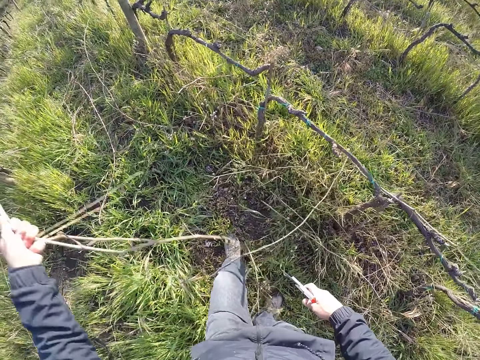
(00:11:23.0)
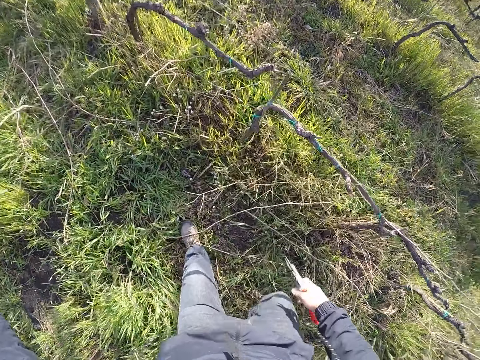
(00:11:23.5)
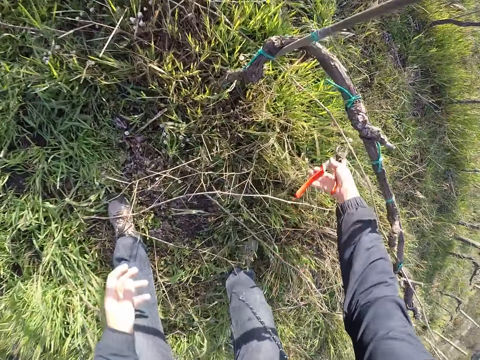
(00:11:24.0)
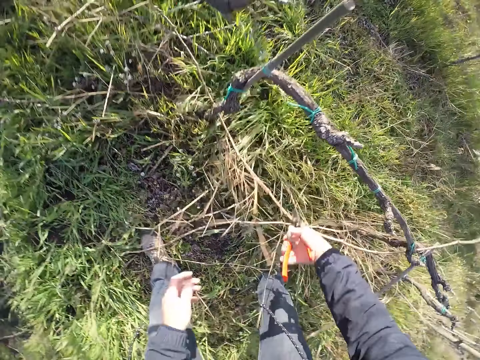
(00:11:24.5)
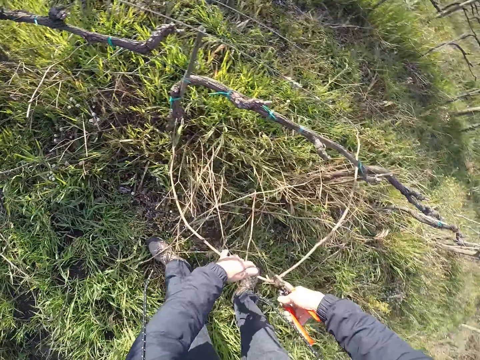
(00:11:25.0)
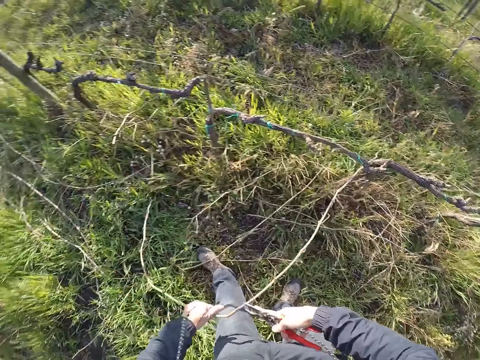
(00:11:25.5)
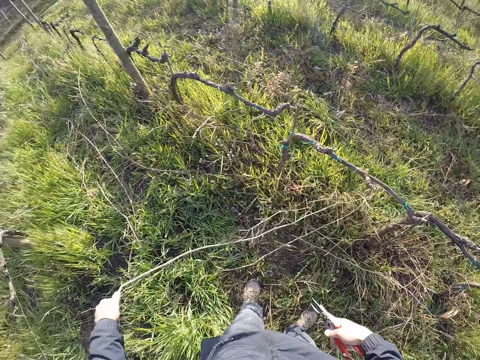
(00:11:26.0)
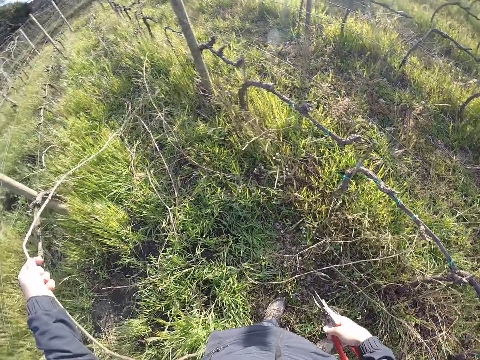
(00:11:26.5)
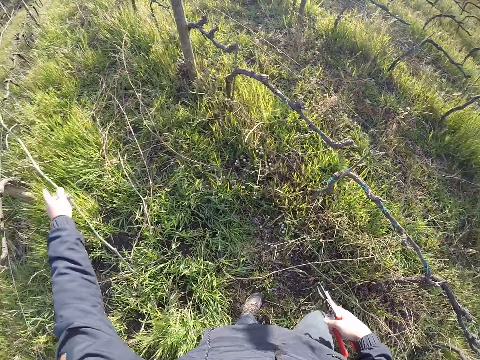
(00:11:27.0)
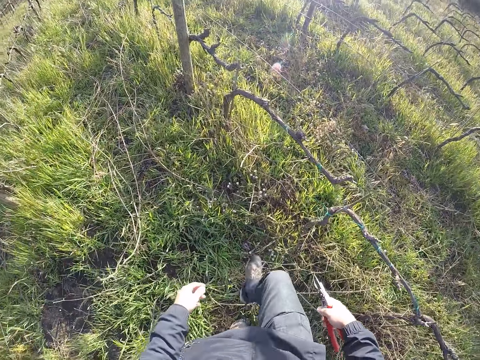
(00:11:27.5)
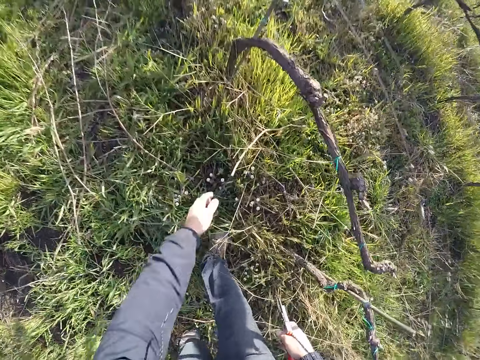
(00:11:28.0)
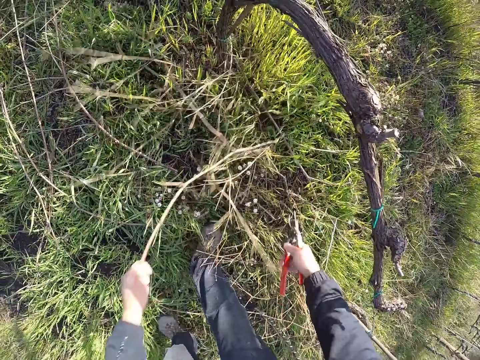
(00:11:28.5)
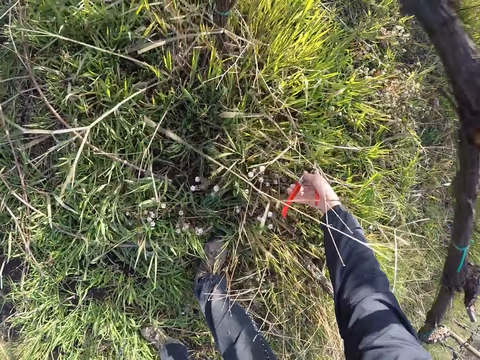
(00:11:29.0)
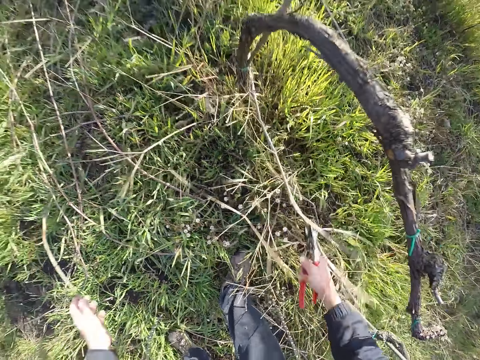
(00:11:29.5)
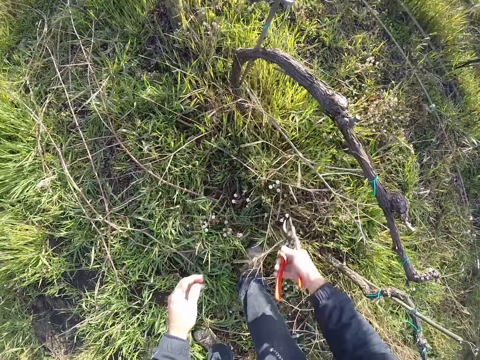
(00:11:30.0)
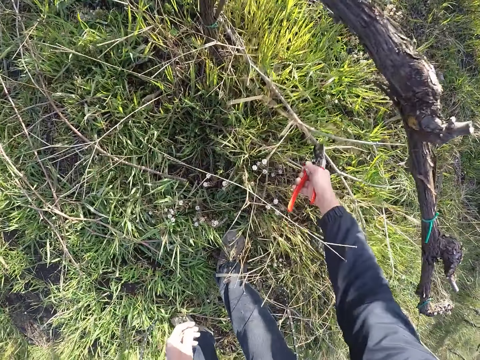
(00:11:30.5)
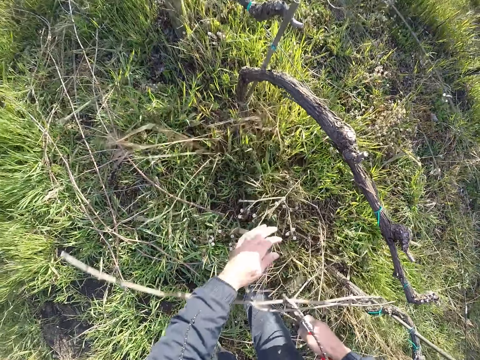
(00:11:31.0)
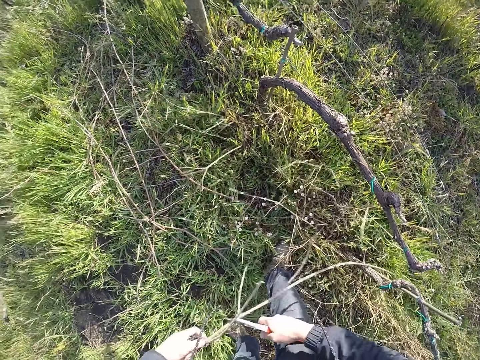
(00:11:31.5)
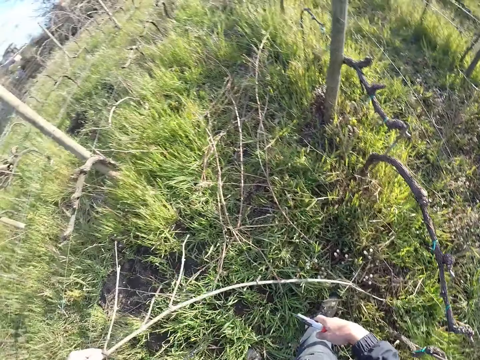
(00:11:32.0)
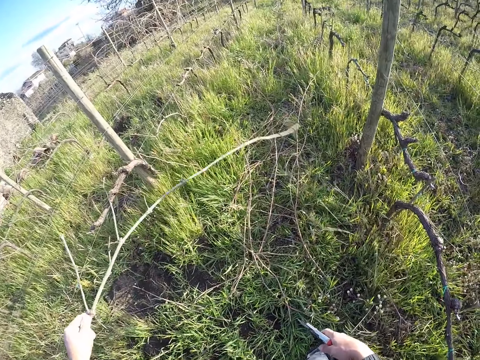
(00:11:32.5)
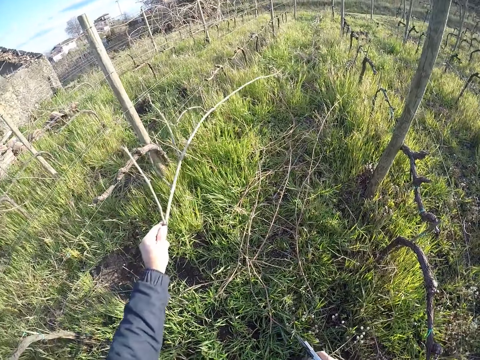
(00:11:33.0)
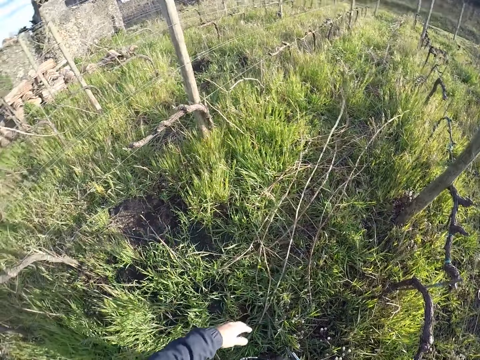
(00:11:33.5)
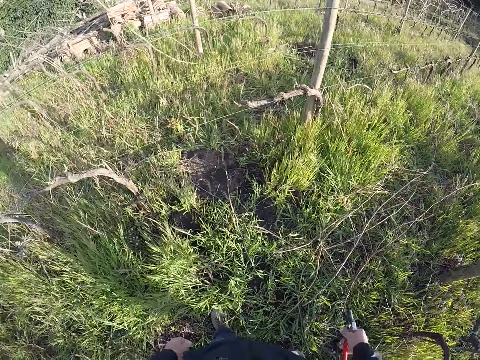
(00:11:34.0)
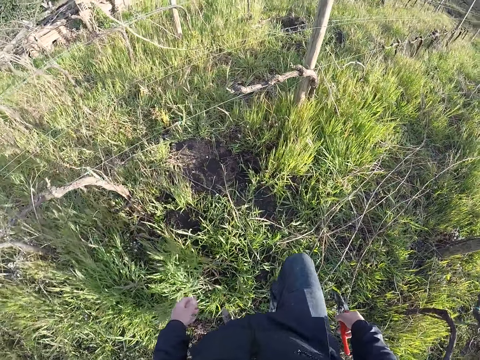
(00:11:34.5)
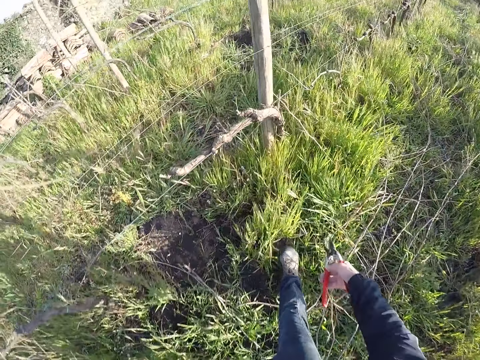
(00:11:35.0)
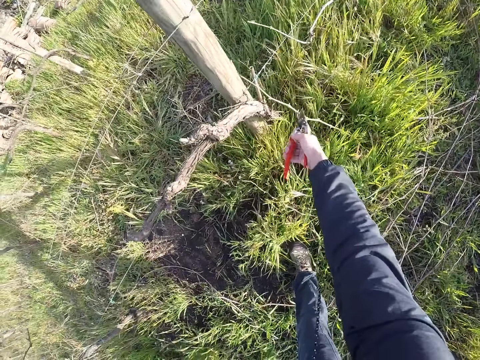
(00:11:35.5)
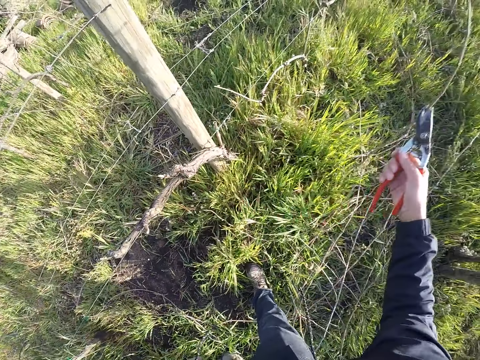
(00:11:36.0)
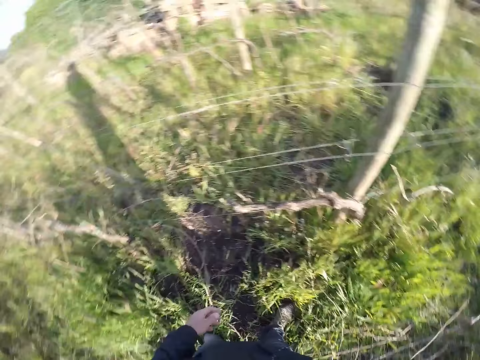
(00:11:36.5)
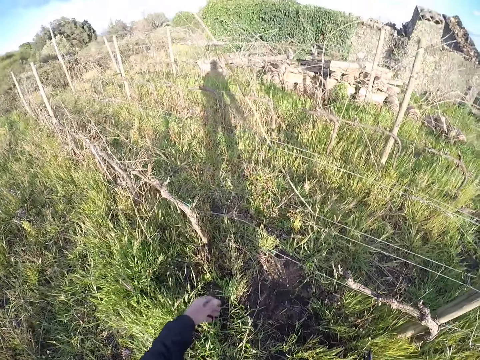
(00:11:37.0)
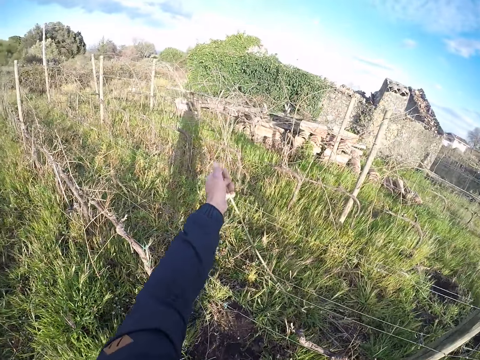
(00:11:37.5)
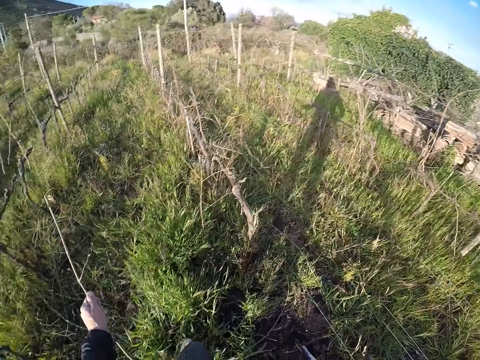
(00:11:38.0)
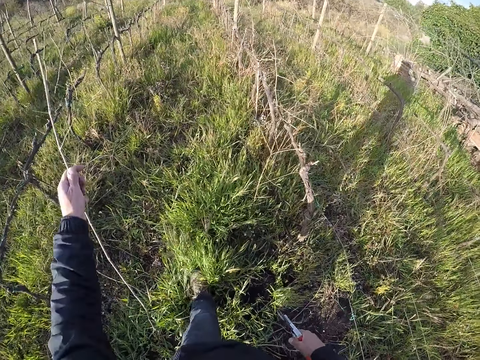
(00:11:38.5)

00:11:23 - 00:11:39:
The camera wearer drops the dry plantation or twig on the ground. He picks a twig with the twig cutter in his right hand. He pulls the twig from the fence with his left hand. He throws the twig on the floor with his left hand. He steps forward. He picks a twig on the ground with his left hand. He removes the dry plantation from the fence. He picks a twig with the twig cutter in his right hand. He cuts the dry plantation with the pruning shear. He drops the dry plantation on the ground. He removes the dry plantation from the fence. He throws the twig on the floor with his left hand. He steps forward. He picks a twig with the twig cutter in his right hand. He removes the dry plantation from the fence, drops the dry plantation on the ground and looks around the farm. He pulls a twig from the fence with his left hand.

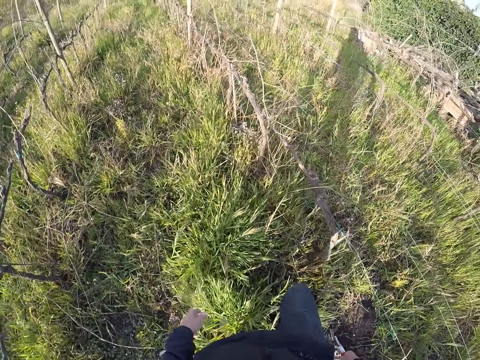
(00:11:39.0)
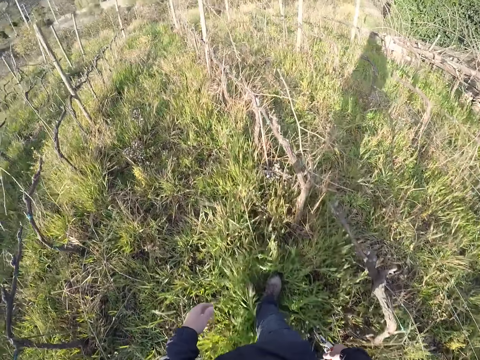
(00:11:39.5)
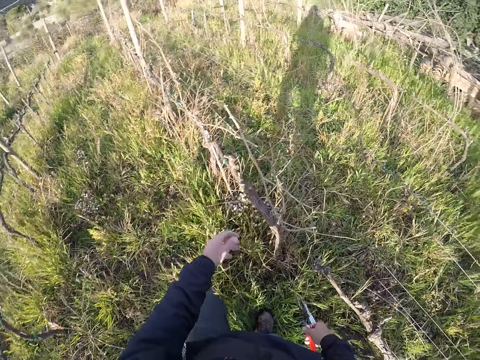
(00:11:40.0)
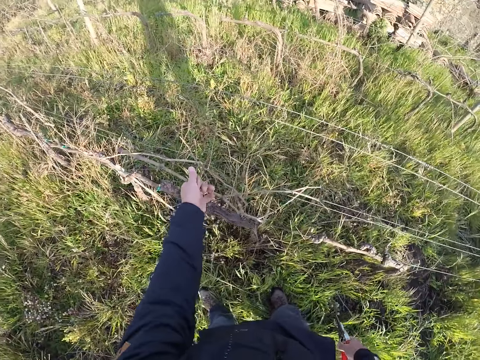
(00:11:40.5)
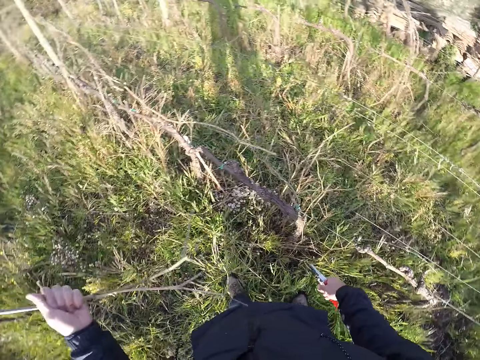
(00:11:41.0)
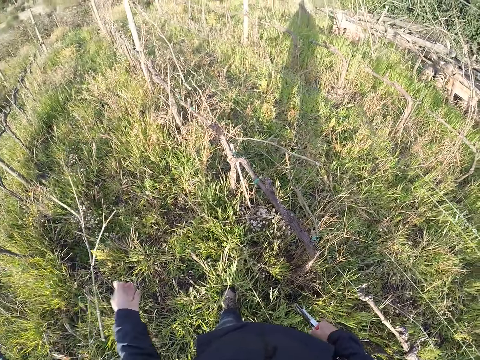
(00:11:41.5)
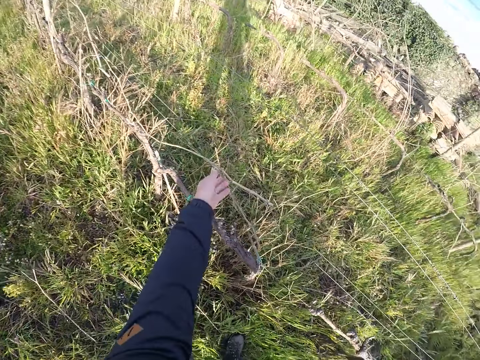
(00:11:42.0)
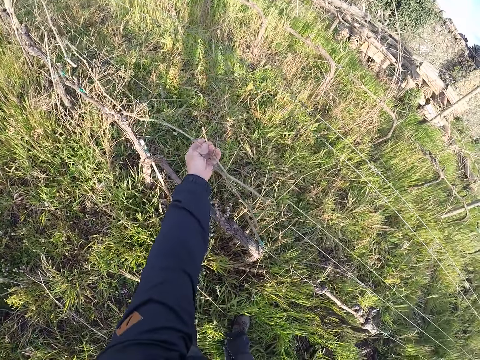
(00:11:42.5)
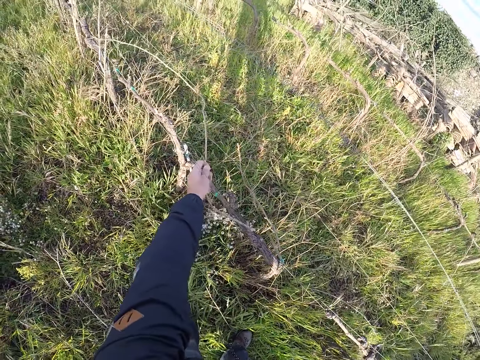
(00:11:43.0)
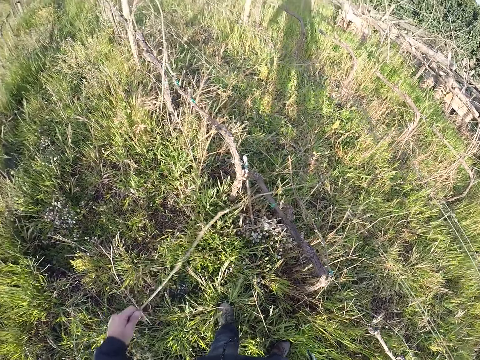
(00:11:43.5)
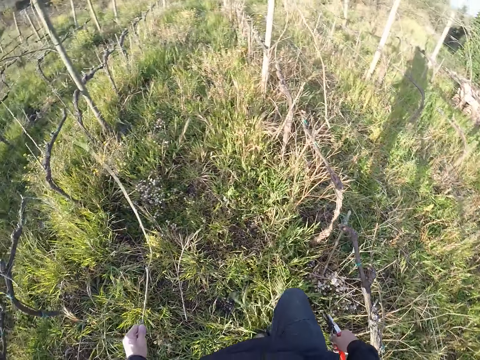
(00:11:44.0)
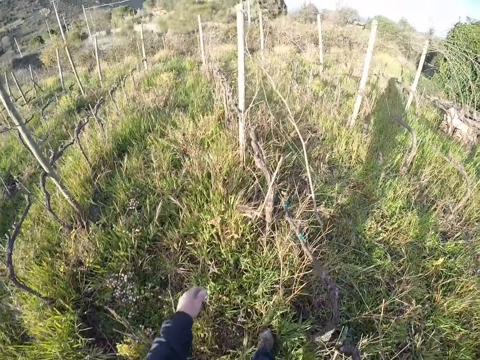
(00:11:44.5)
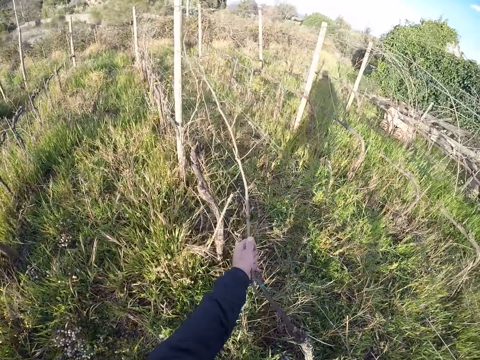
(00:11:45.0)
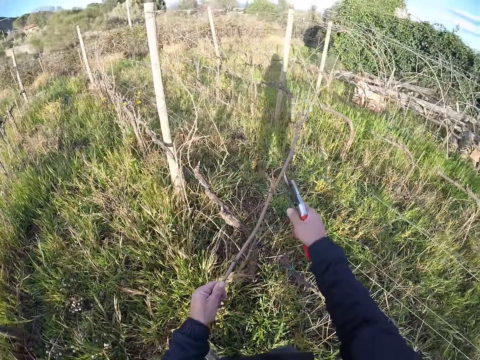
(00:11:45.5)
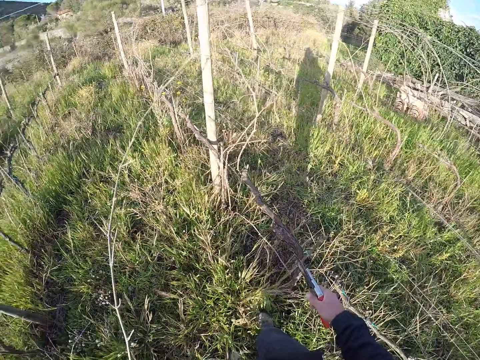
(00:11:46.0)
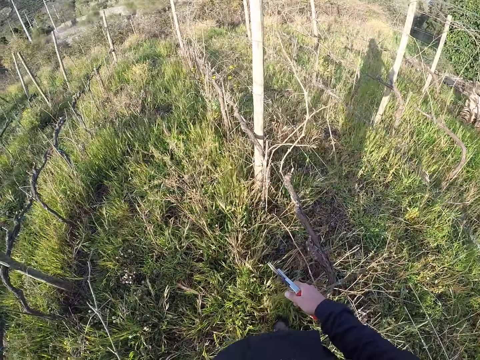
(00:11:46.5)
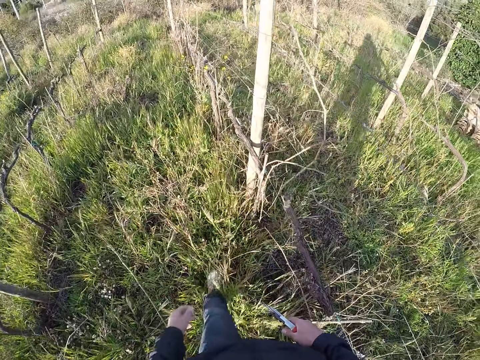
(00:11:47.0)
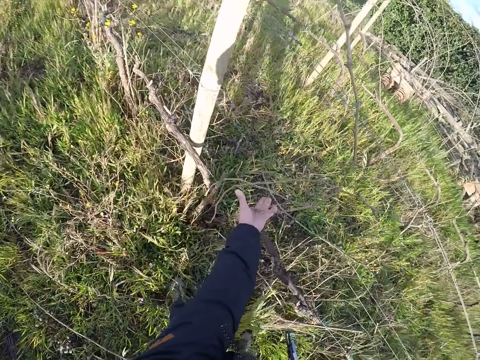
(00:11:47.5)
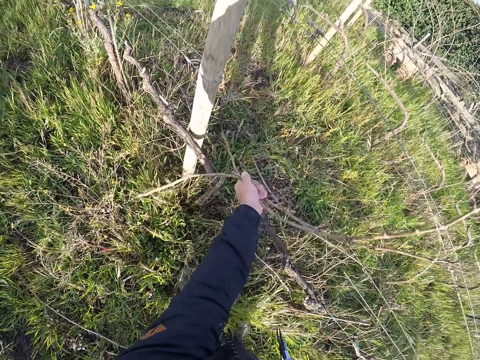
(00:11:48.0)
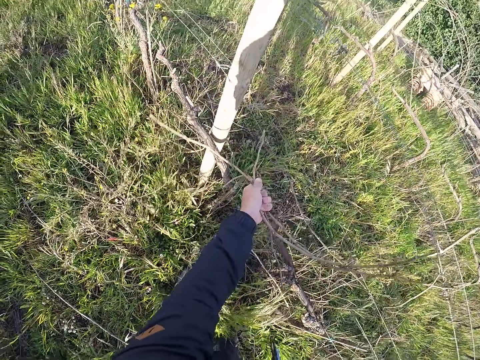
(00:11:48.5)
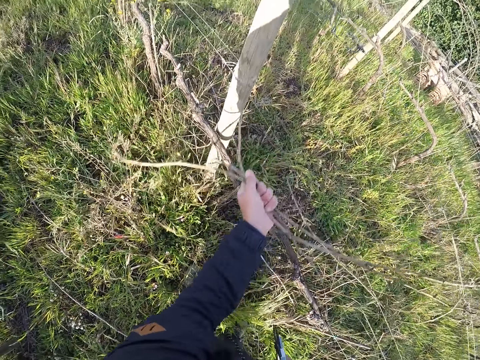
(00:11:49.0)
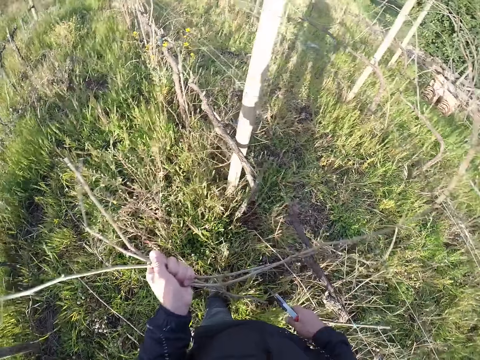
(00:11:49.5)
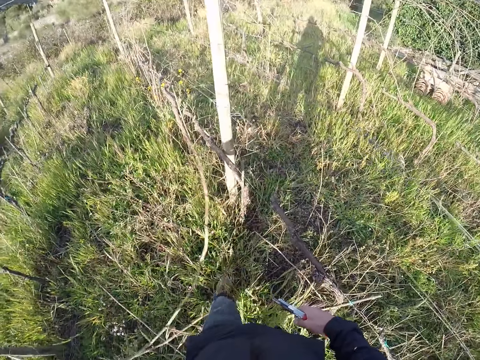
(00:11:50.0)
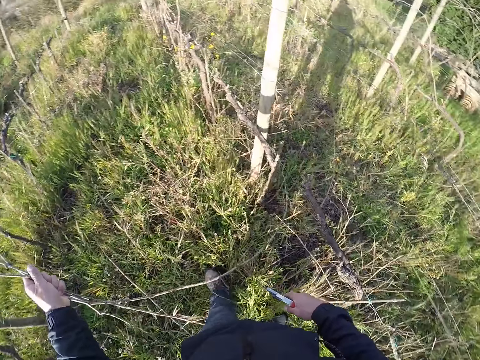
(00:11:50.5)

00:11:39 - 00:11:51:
The camera wearer throws the twig or dry plantation on the floor with his right hand. He steps forward. He pulls a twig from the fence with his left hand. He throws the twig on the floor with his left hand. He pulls a twig from the fence with his left hand. He throws the twig on the floor with his left hand. He pulls a twig from the fence with his left hand. He cuts a fence with the twig cutter in his right hand. He drops the dry plantation on the ground. He pulls twigs from the fence with his left hand.
